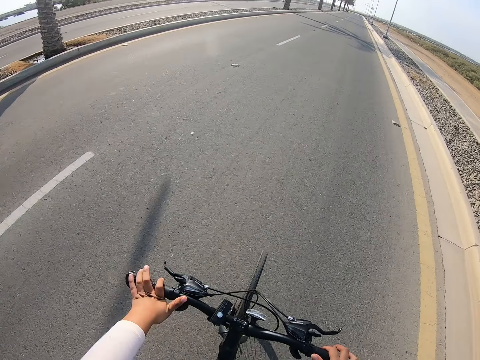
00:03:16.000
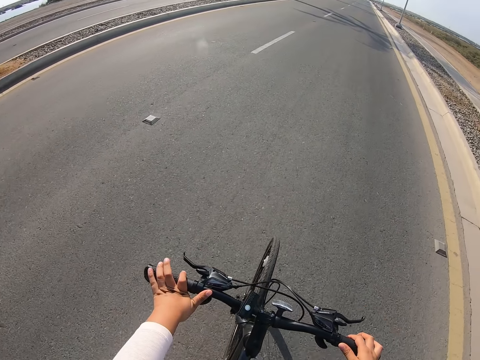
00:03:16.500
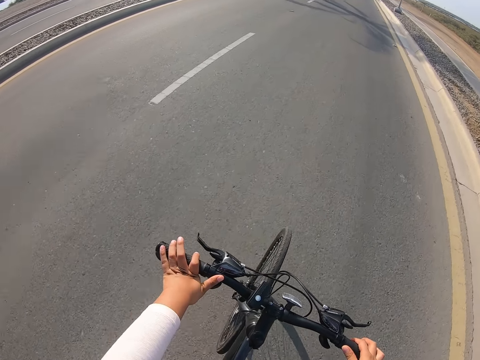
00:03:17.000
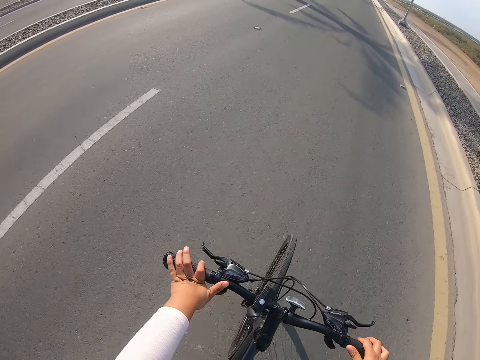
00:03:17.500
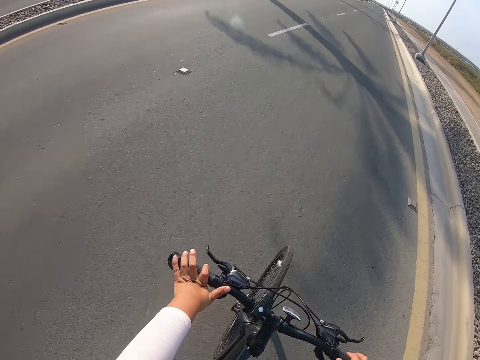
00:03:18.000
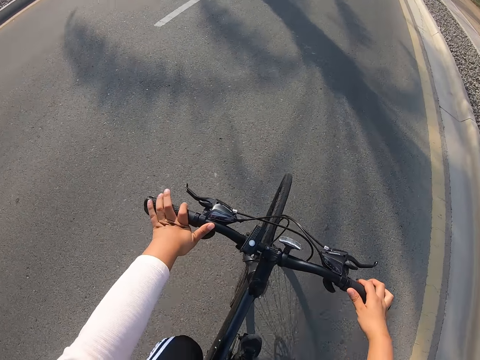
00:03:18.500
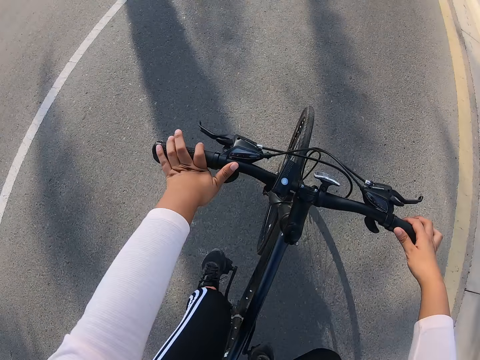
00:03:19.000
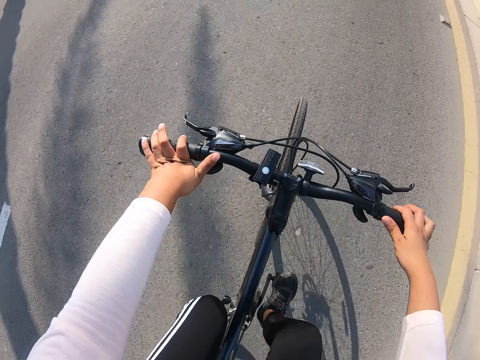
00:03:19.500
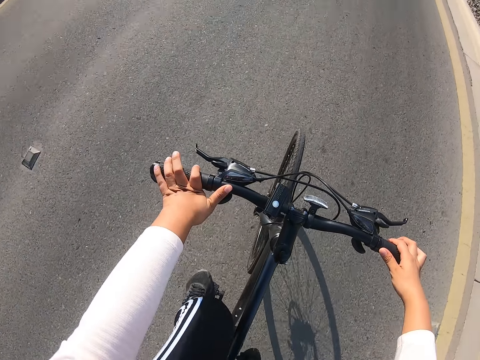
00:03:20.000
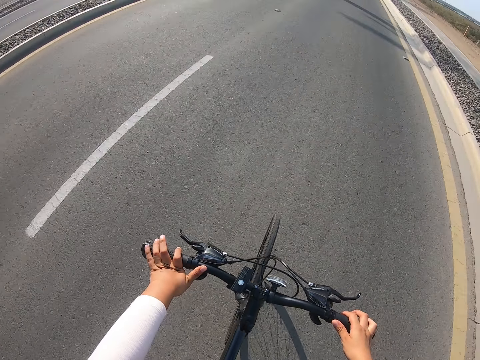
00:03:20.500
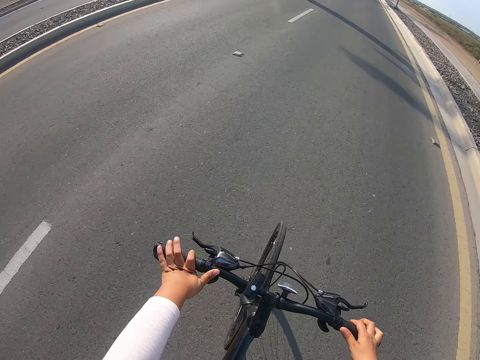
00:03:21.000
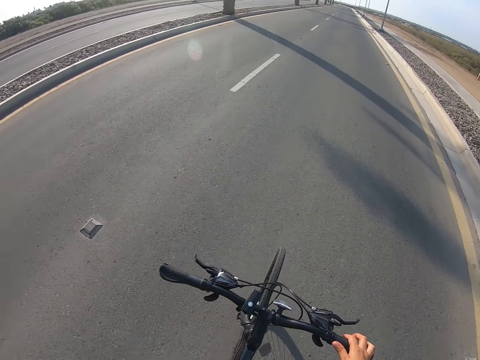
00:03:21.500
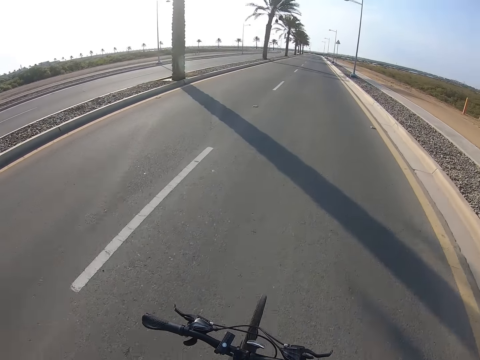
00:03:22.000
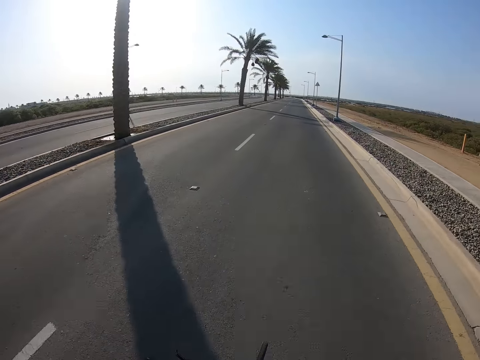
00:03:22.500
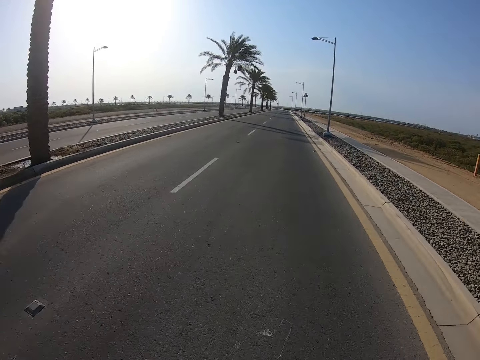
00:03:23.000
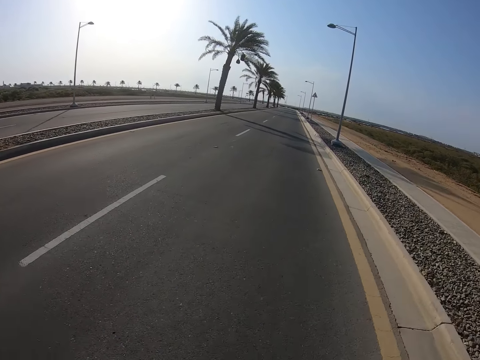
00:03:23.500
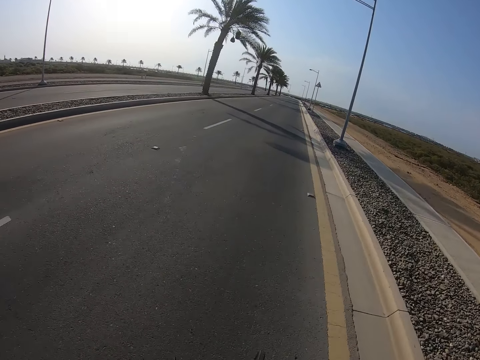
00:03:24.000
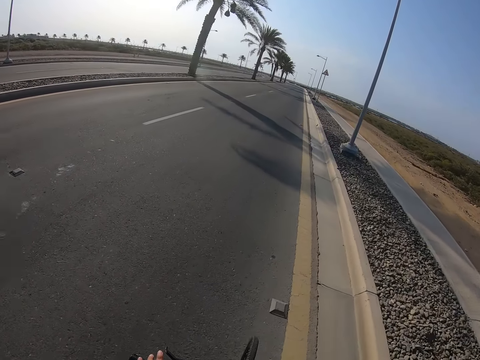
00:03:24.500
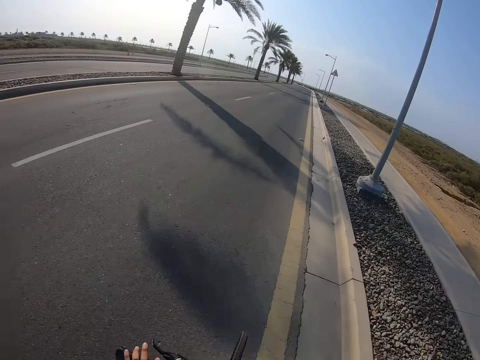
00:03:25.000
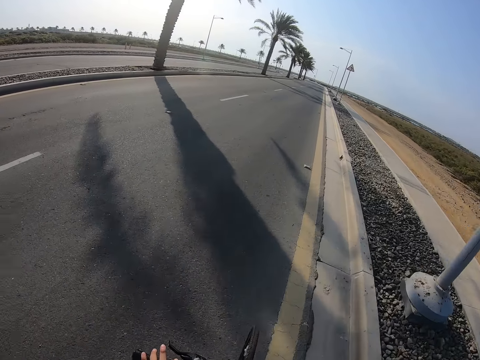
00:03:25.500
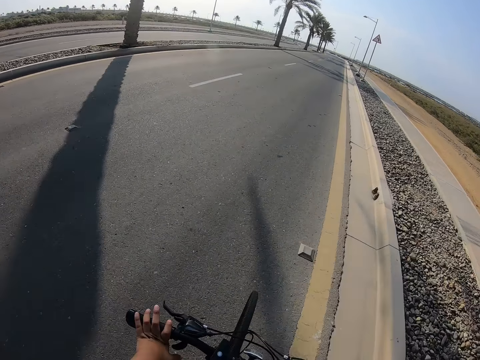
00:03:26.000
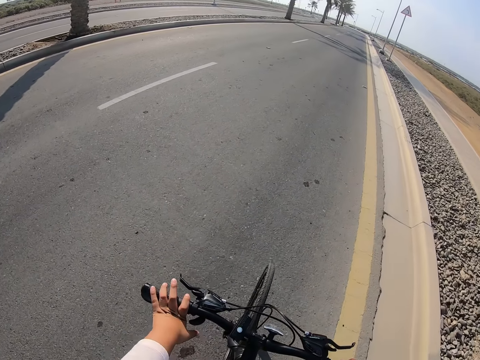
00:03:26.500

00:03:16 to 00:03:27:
The camera wearer lifts the left hand. They ride a bicycle on the road.

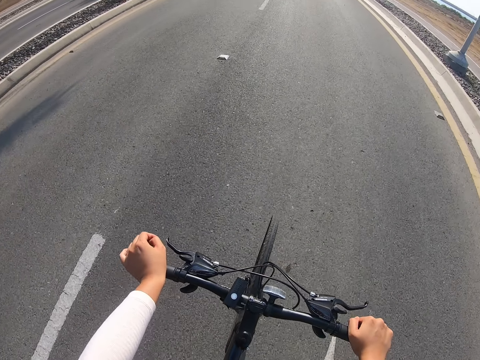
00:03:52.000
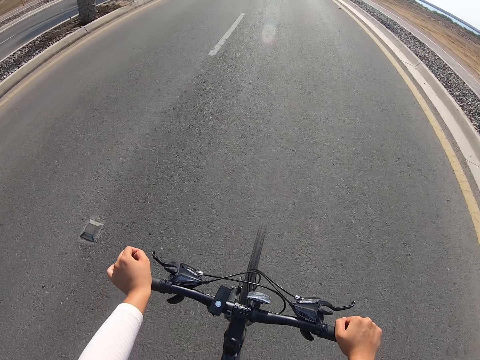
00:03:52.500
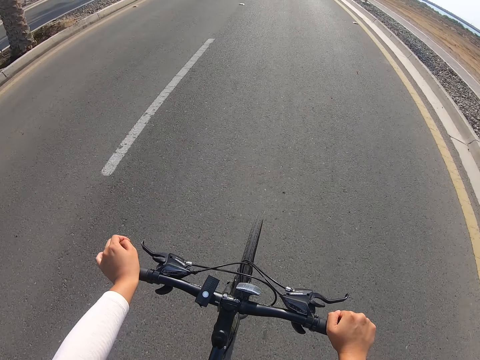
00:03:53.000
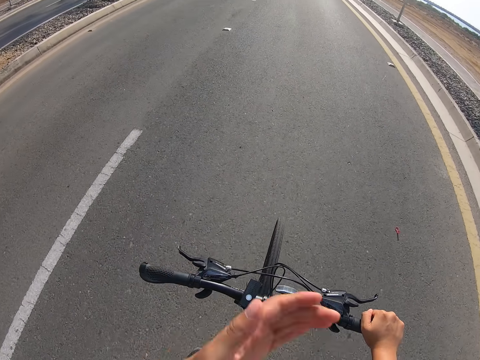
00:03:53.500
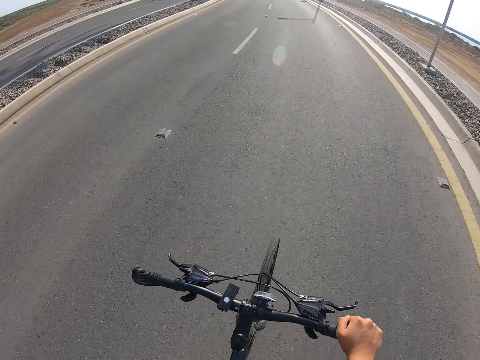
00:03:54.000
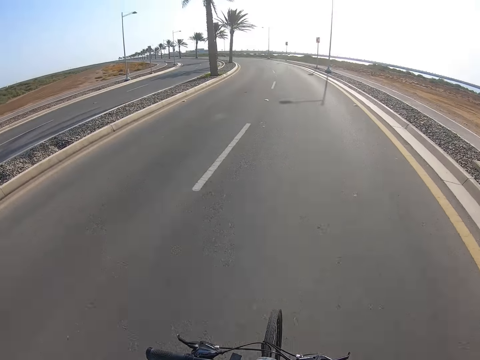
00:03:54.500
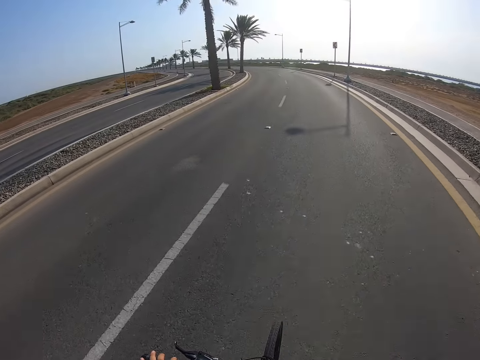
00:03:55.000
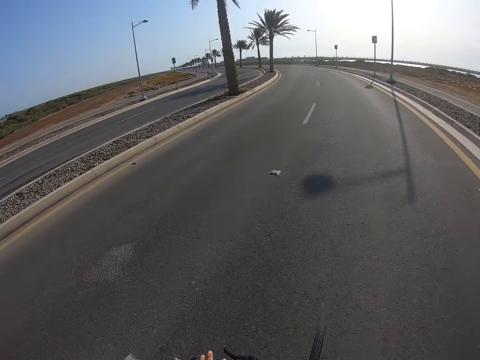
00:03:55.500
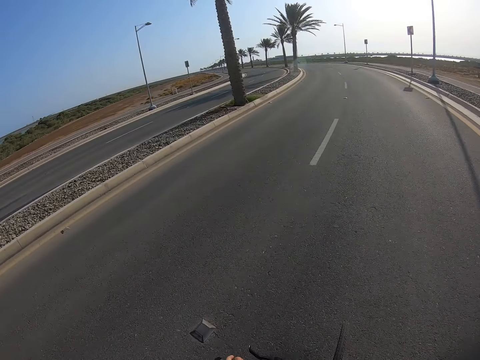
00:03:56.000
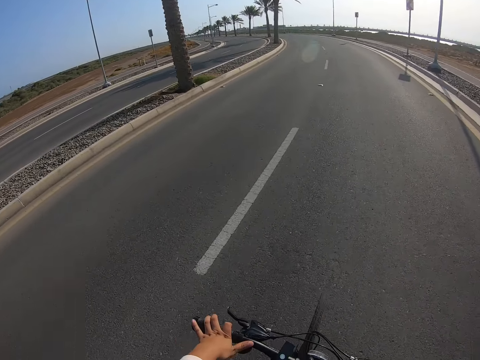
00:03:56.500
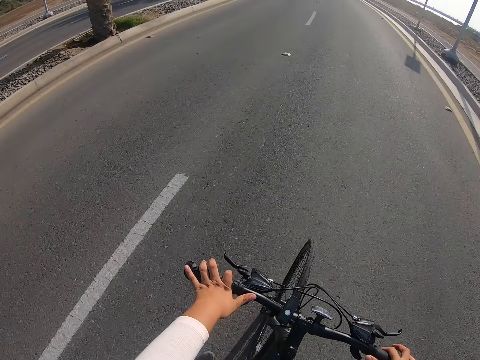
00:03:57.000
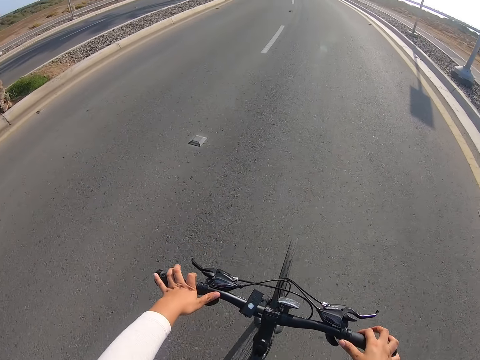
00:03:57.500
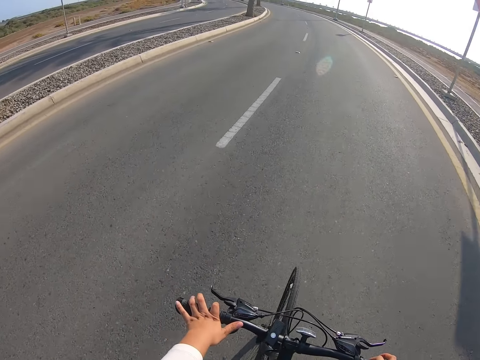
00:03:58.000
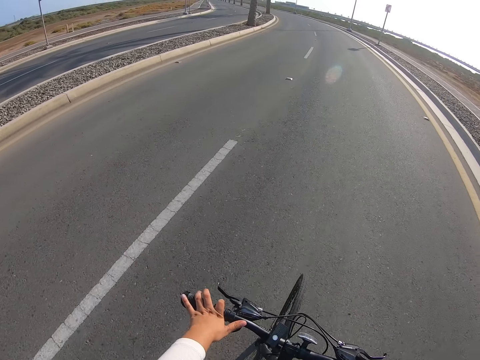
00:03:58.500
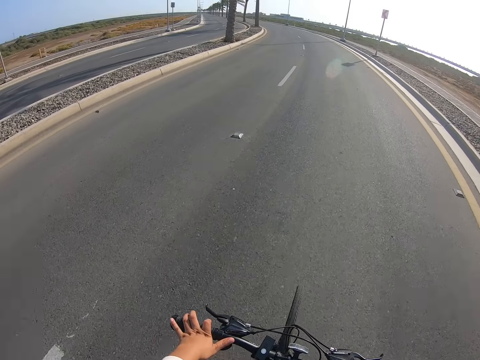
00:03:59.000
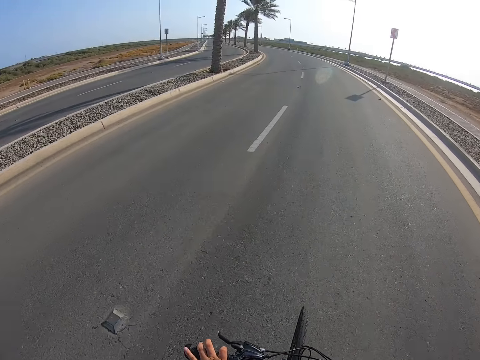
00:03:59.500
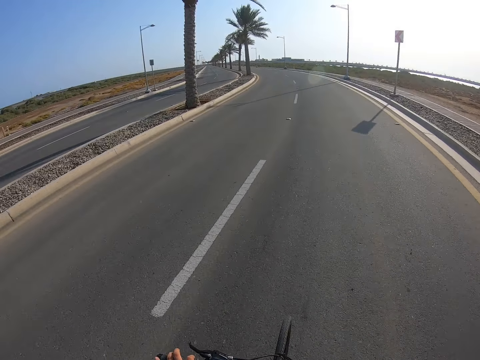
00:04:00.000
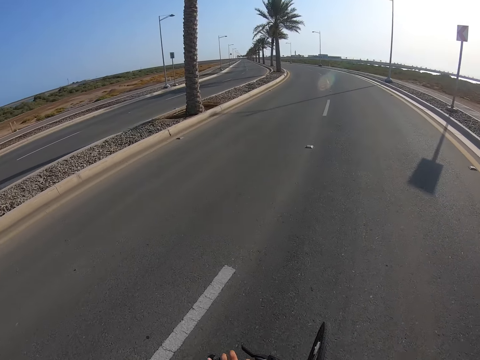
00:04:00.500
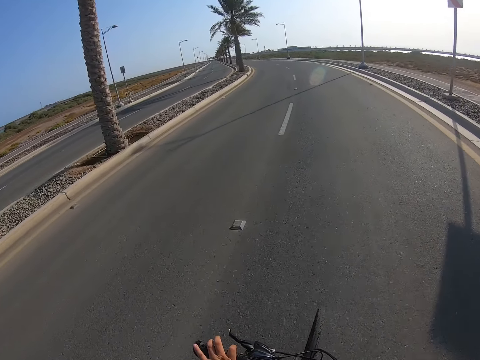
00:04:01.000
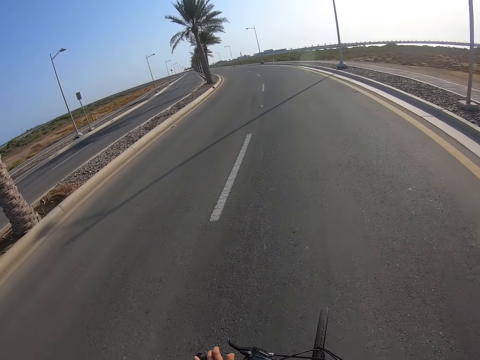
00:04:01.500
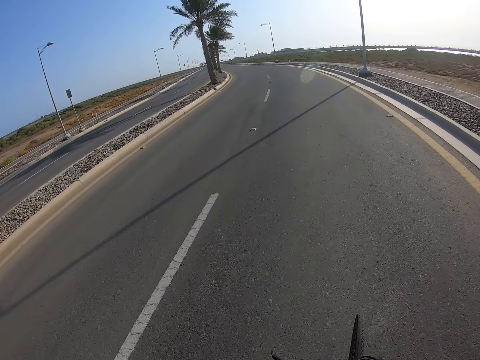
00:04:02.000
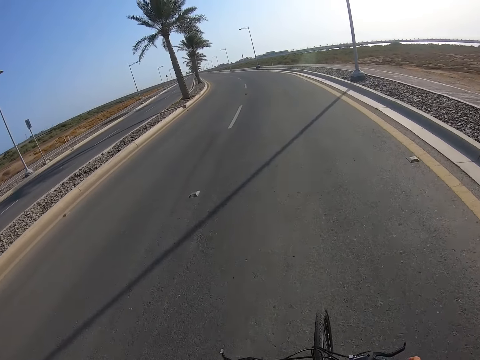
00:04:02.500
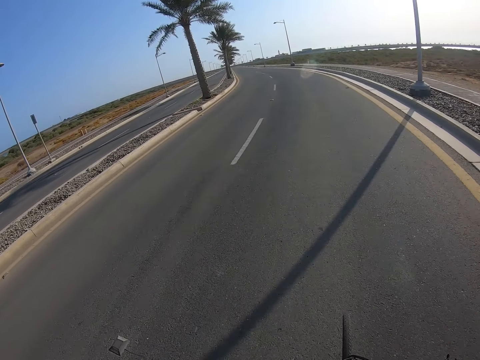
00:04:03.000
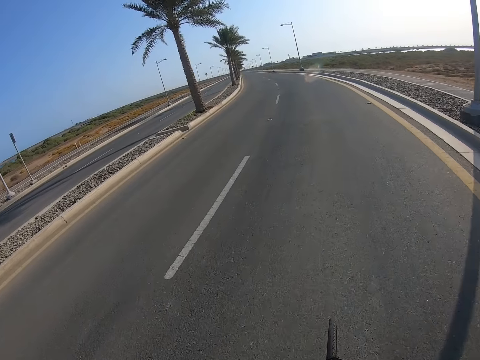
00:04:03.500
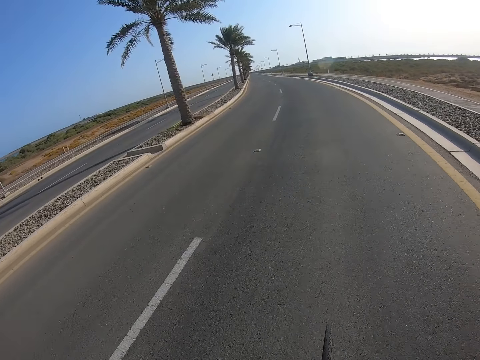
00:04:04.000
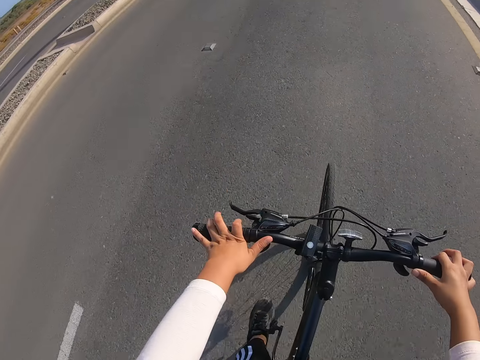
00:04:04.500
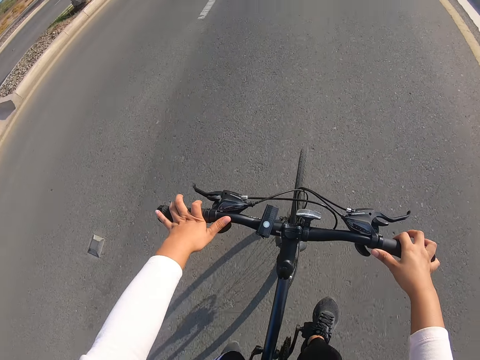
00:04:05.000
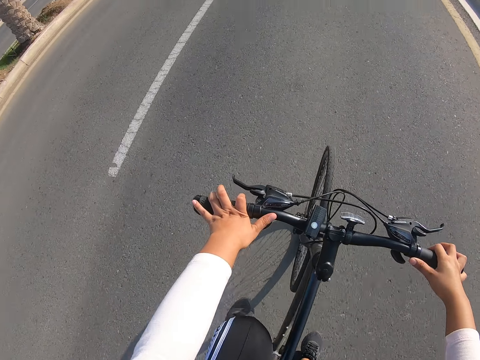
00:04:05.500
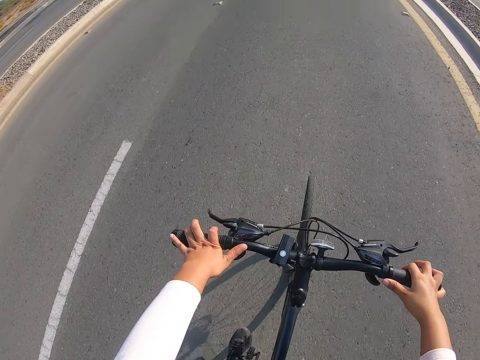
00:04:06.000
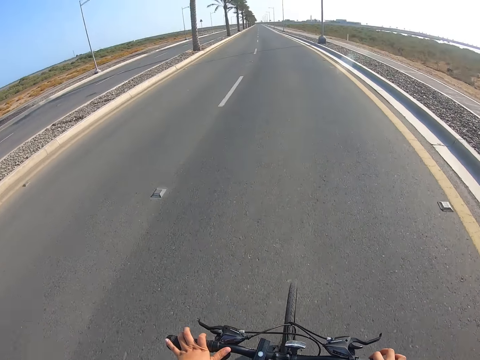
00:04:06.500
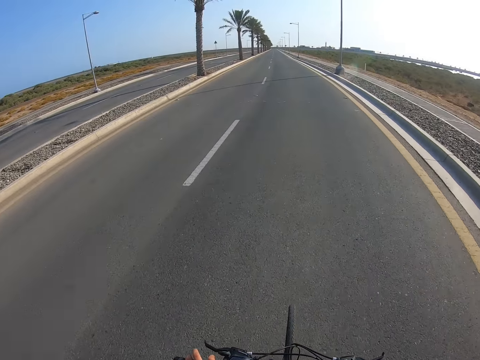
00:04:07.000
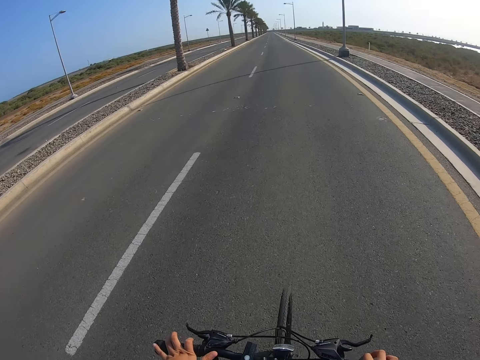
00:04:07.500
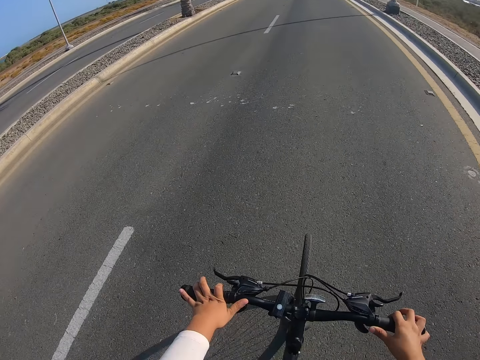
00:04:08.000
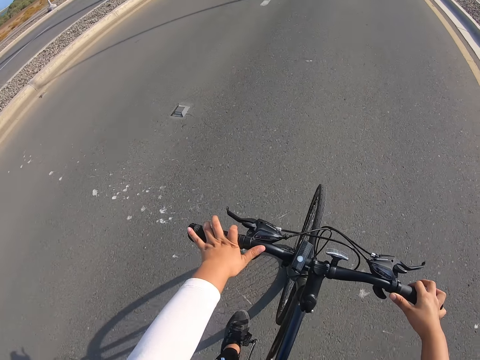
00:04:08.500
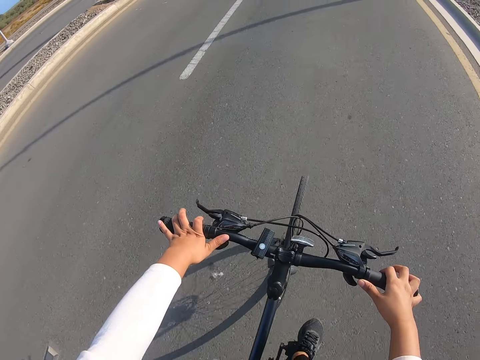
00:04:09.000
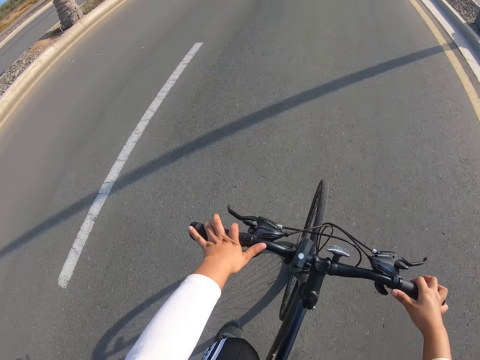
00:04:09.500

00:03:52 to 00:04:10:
The camera wearer lifts the left hand. They ride a bicycle on the road.
